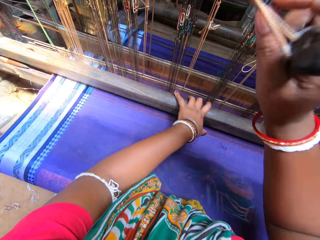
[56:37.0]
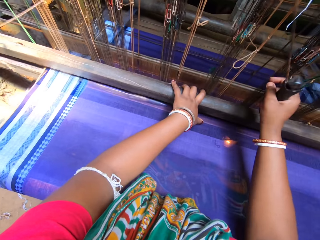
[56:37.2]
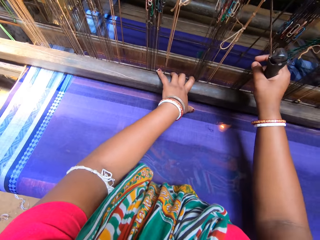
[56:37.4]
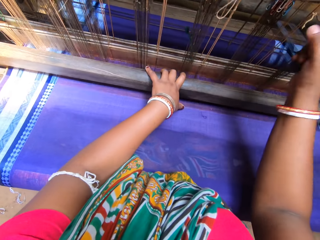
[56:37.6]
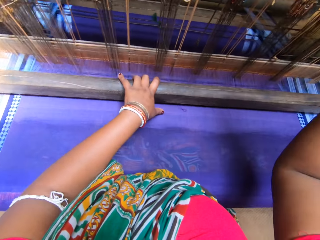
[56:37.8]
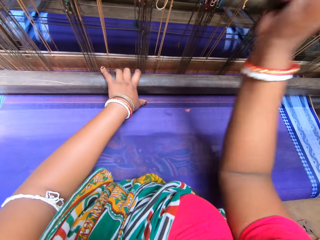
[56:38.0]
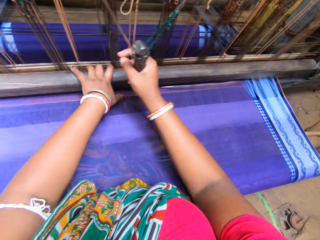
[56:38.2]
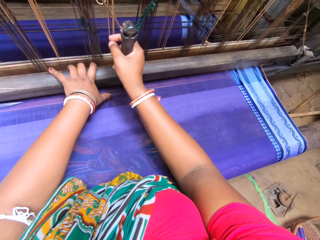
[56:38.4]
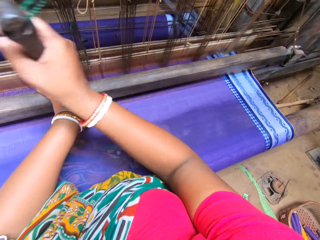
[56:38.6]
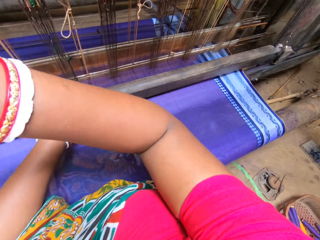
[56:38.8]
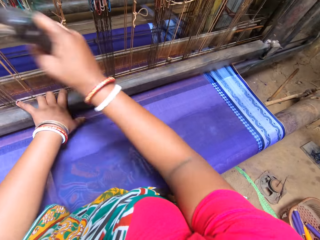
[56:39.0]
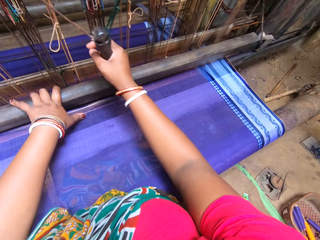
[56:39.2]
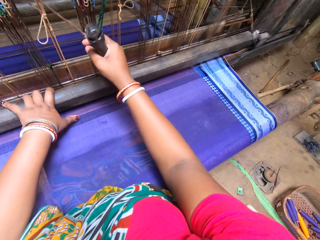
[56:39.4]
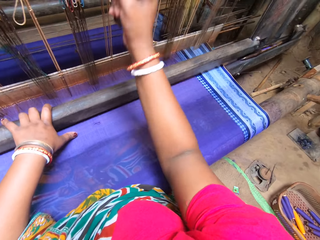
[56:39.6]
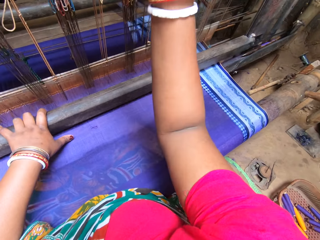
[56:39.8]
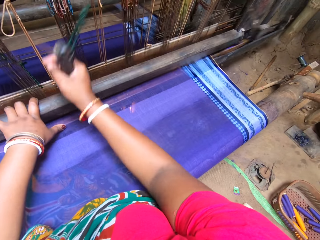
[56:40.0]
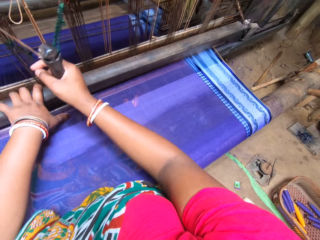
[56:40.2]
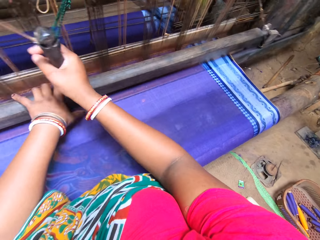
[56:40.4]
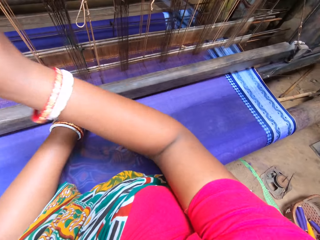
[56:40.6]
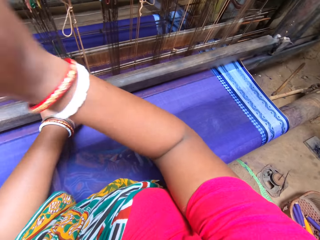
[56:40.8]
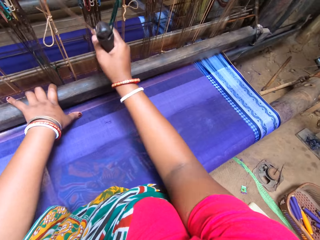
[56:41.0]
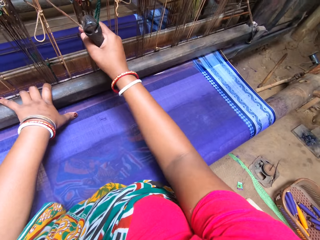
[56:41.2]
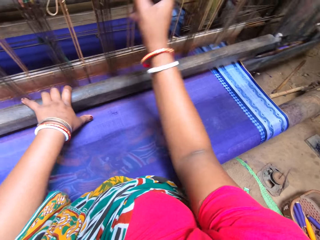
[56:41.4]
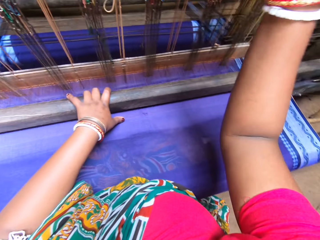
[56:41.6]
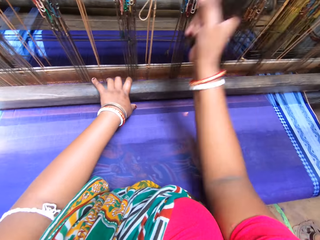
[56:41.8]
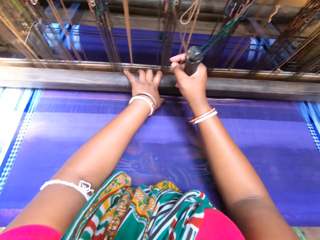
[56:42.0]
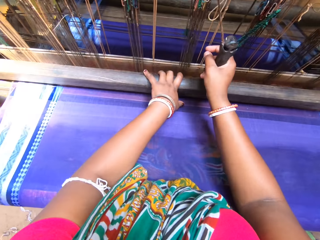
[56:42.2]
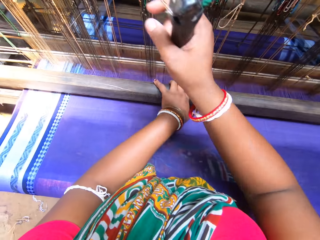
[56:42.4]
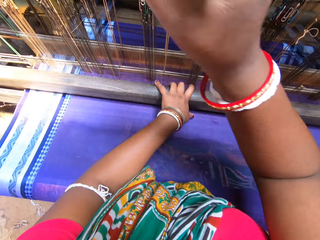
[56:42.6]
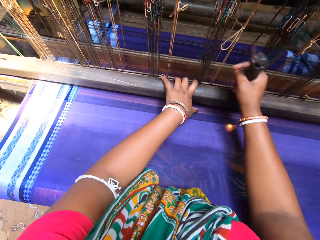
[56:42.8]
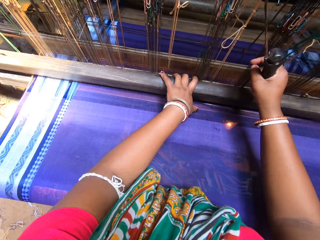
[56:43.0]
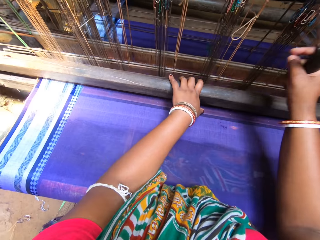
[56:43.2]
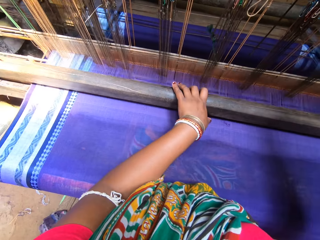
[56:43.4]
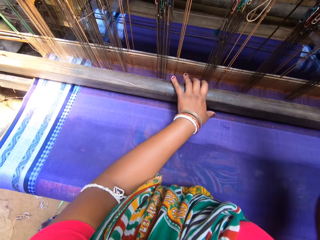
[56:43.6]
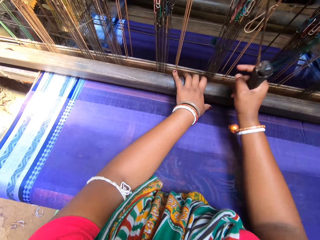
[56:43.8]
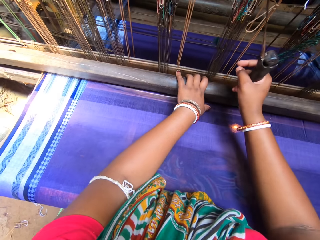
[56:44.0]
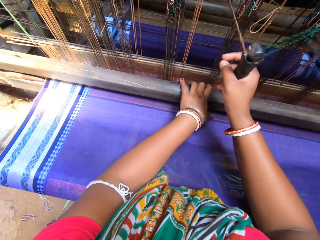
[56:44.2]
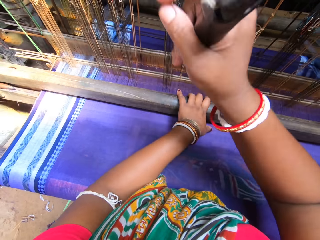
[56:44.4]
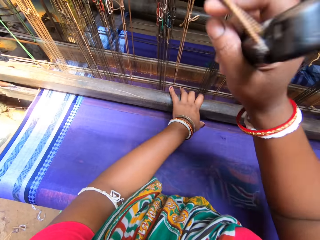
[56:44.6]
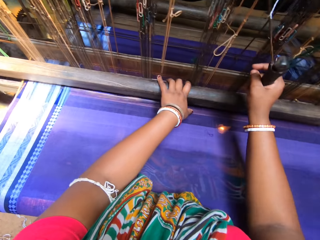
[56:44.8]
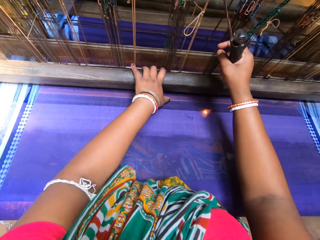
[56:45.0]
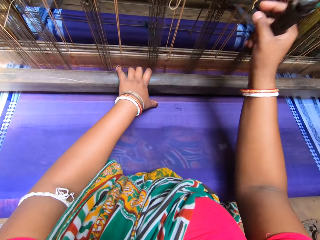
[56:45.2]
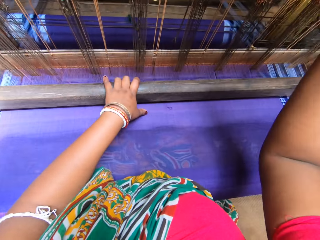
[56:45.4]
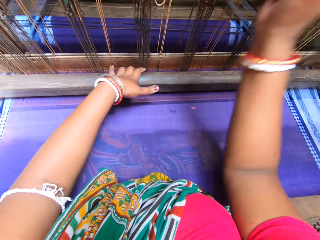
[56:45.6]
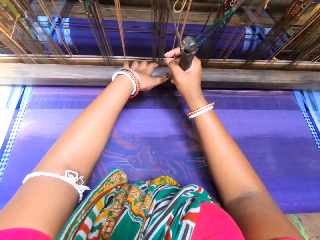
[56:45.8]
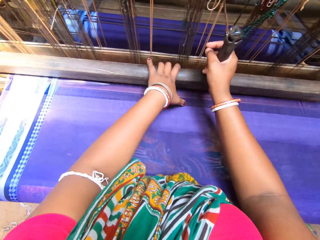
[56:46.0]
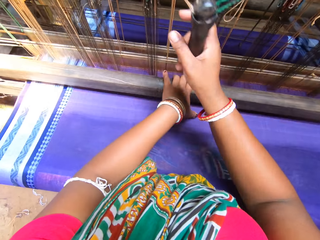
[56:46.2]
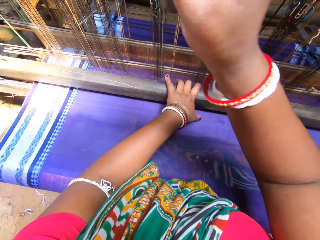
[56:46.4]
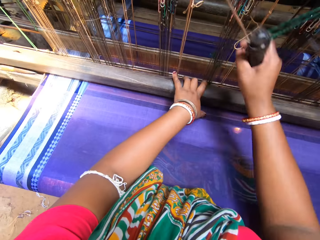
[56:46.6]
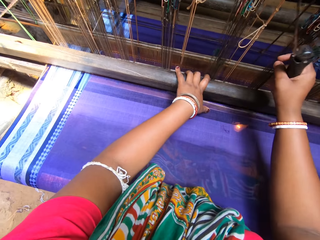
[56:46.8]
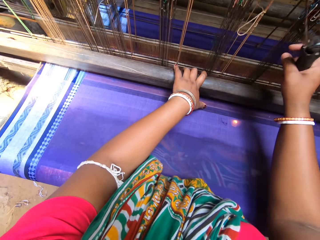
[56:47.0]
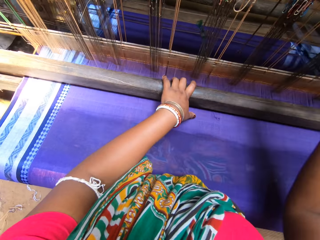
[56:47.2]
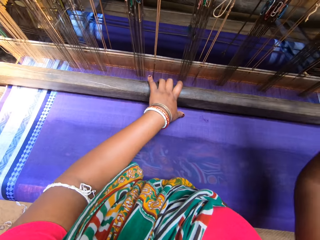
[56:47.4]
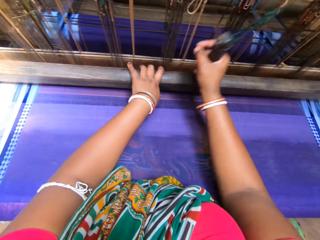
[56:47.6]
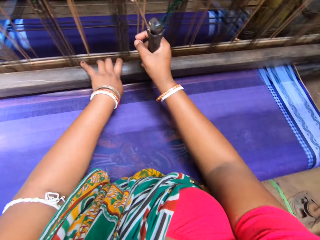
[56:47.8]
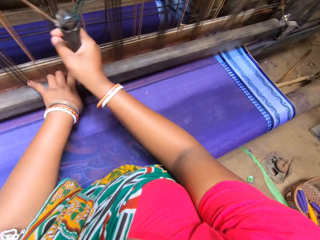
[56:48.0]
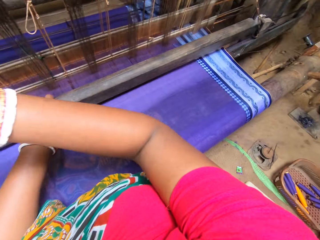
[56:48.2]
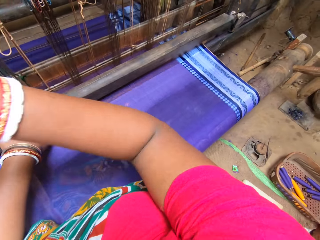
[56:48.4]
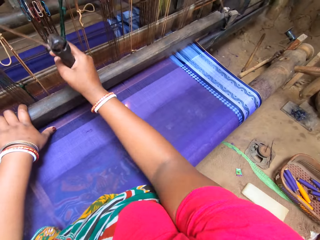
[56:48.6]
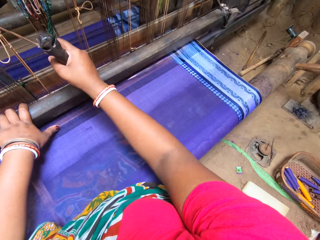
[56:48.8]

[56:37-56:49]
The camera wearer sews the cloth on the machine. They speak to a person. The person speaks to the camera wearer.

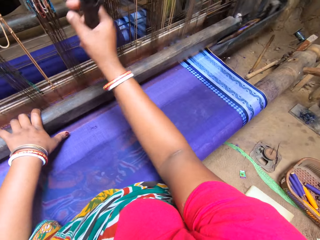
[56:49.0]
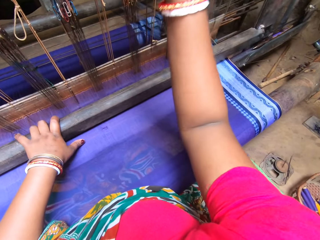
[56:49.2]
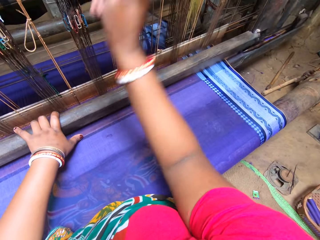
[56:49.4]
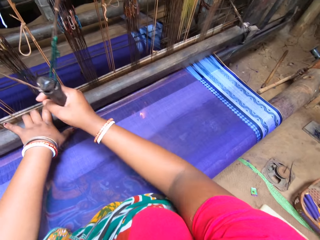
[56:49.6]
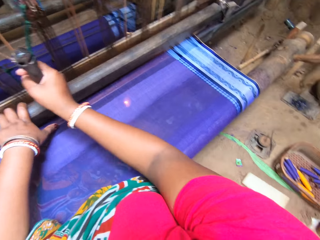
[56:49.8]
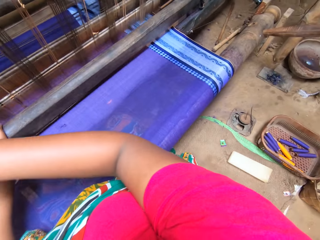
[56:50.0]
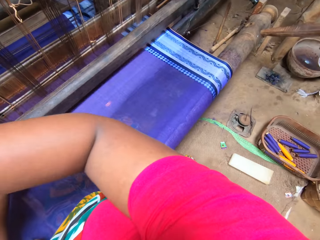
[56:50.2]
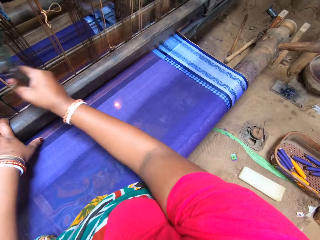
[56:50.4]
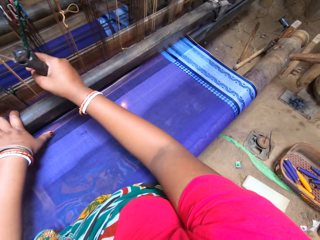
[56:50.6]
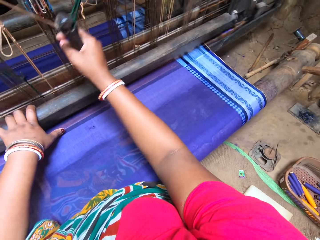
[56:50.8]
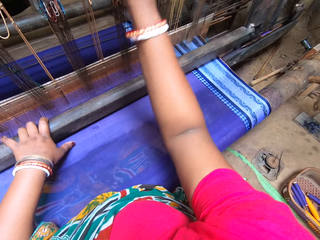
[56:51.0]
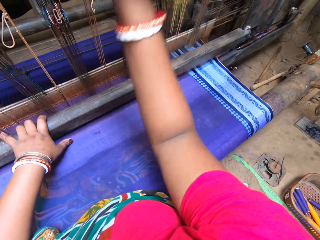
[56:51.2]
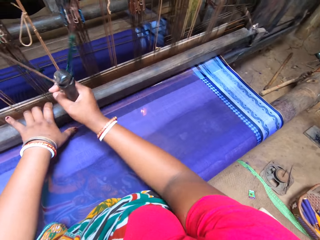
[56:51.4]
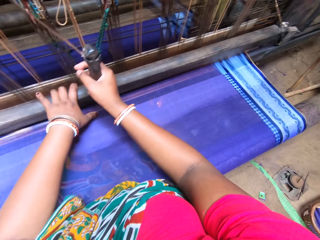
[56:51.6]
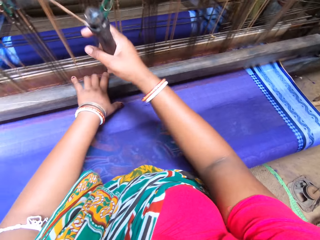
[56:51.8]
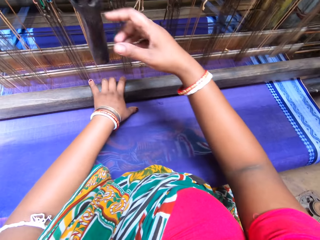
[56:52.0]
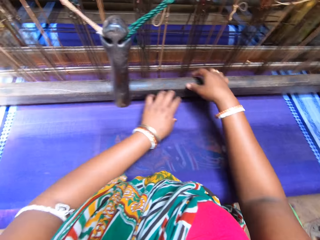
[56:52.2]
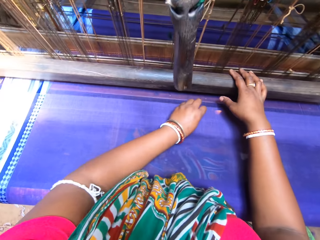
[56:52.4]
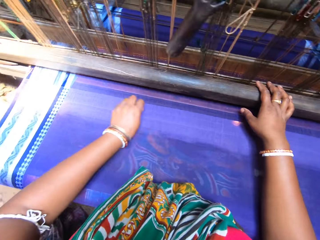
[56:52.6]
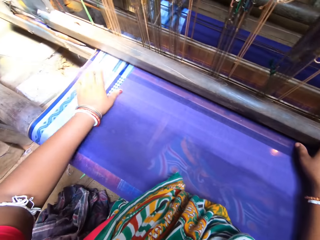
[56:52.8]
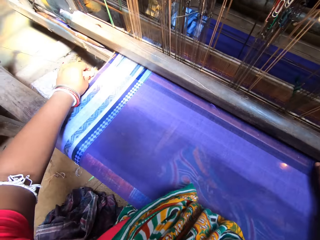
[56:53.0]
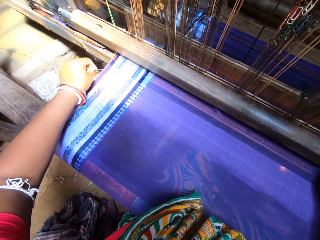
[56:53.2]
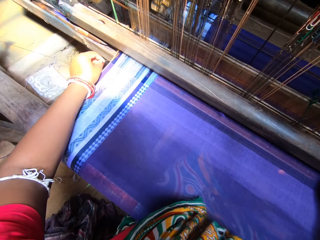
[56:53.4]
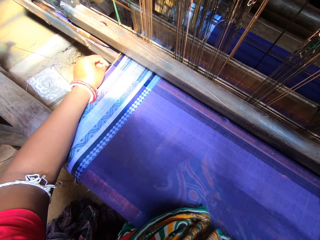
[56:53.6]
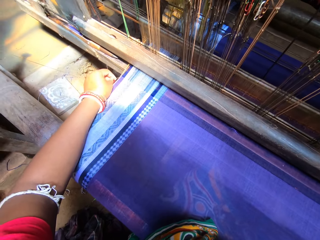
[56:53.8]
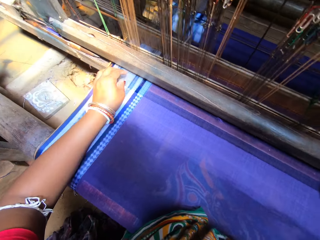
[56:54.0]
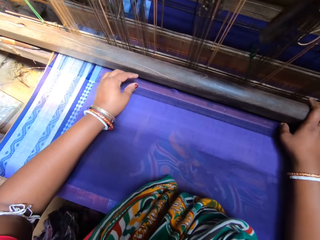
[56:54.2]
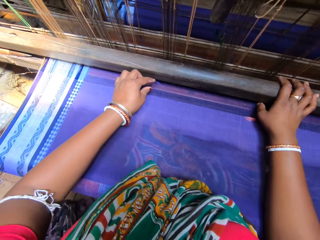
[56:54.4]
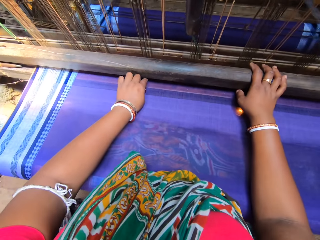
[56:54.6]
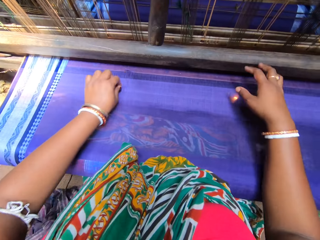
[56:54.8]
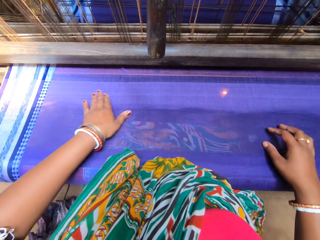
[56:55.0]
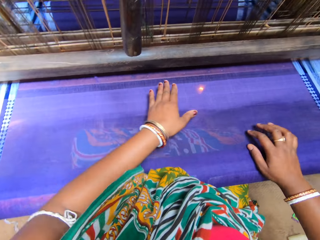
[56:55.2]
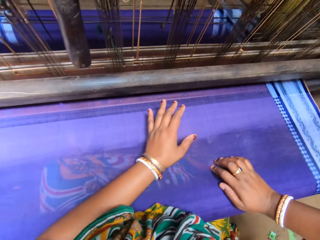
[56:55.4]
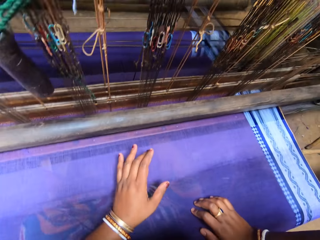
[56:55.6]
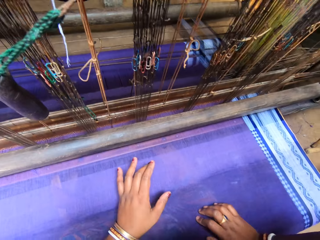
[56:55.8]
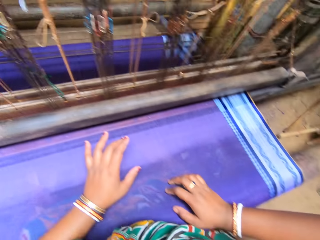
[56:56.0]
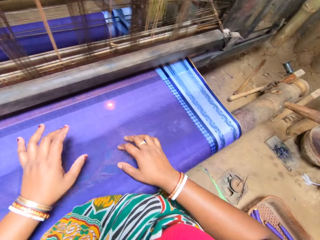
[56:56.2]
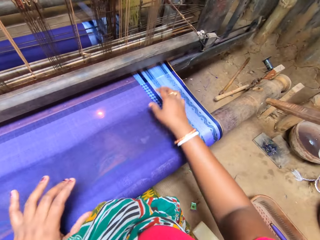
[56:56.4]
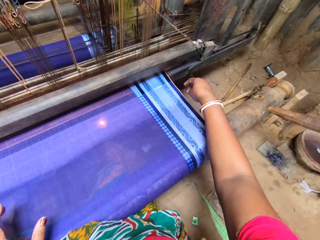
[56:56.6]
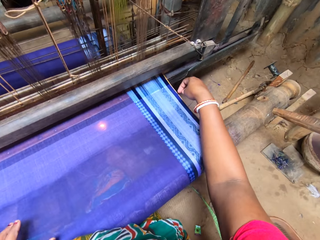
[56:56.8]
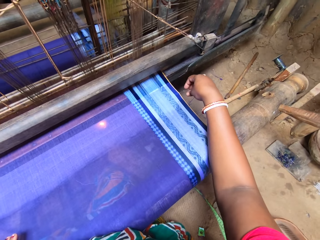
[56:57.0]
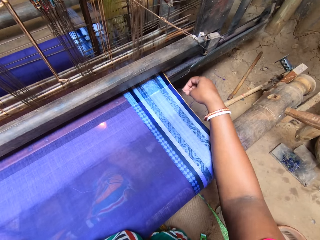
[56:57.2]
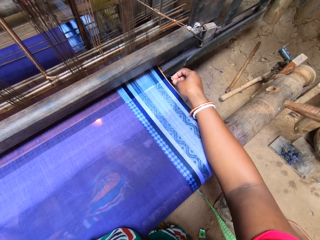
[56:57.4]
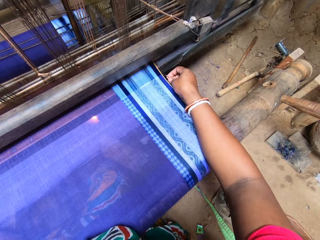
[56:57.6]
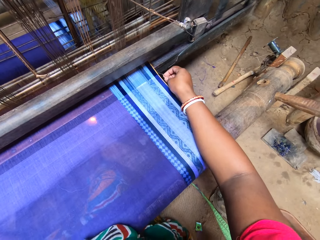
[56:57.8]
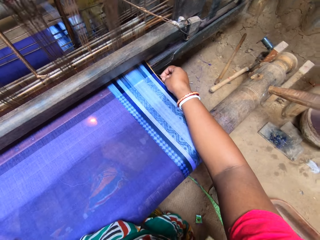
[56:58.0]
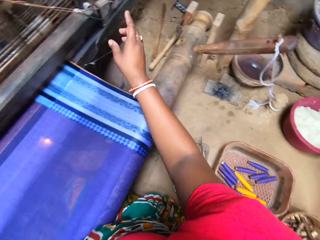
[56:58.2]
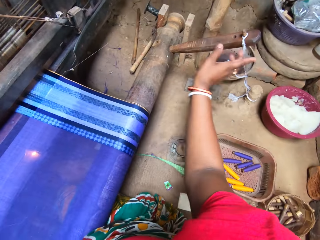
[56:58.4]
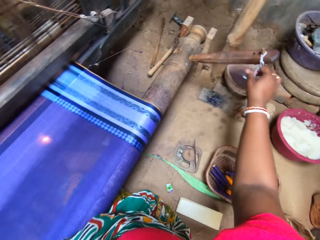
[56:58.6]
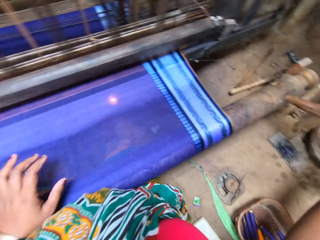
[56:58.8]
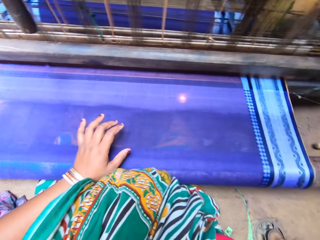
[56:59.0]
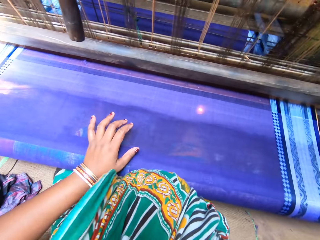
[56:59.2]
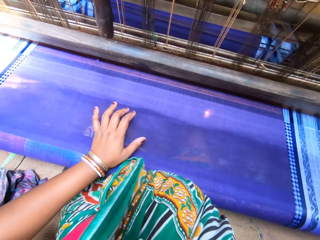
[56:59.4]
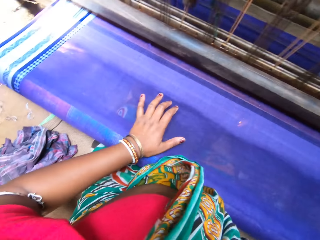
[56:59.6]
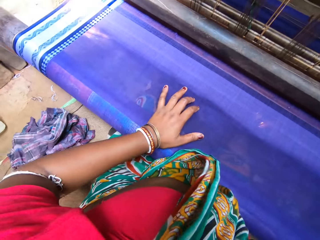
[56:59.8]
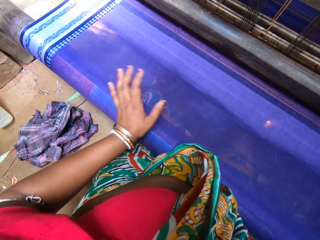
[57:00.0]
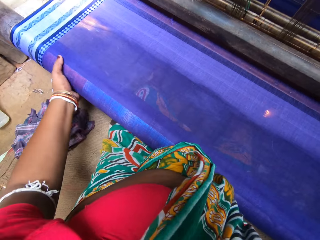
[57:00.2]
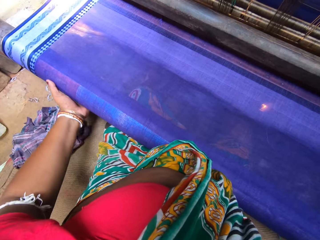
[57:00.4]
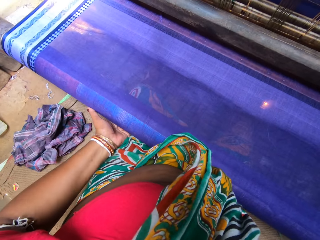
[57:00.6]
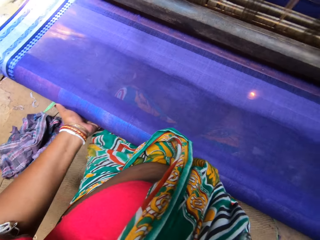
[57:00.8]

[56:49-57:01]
The camera wearer speaks to a person. They sew the cloth on the machine. They speak to the person. They adjust the fabric on the handloom weaving machine with both hands. They touch the cloth. They adjust the thread.
